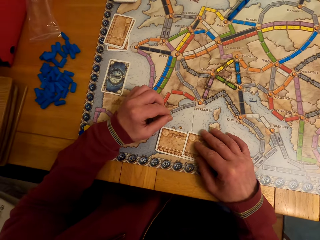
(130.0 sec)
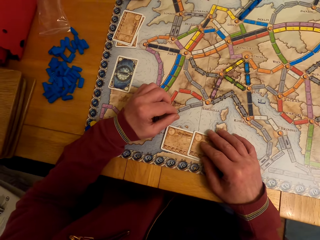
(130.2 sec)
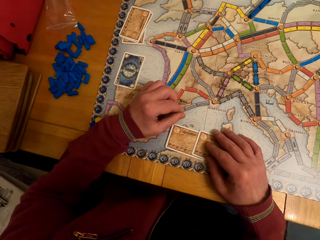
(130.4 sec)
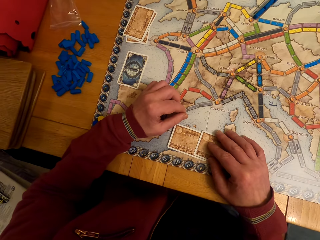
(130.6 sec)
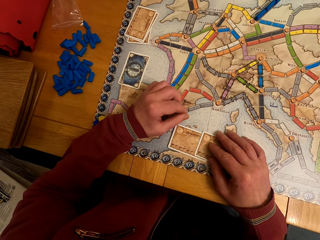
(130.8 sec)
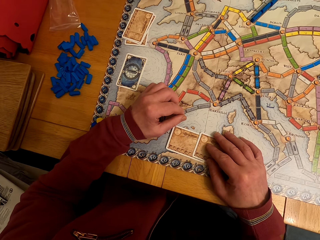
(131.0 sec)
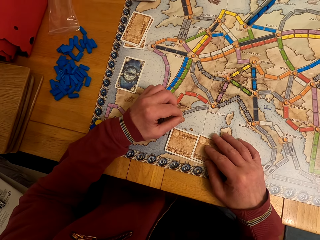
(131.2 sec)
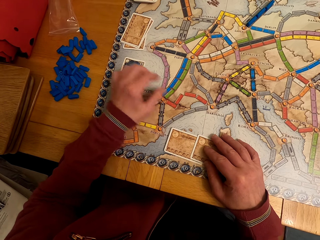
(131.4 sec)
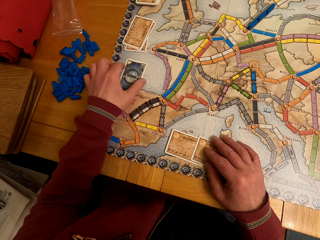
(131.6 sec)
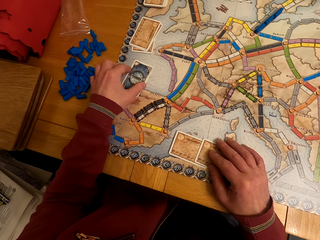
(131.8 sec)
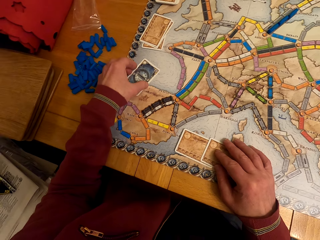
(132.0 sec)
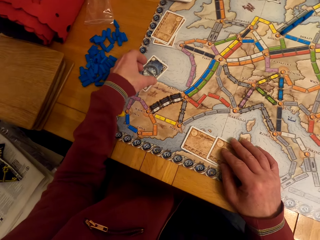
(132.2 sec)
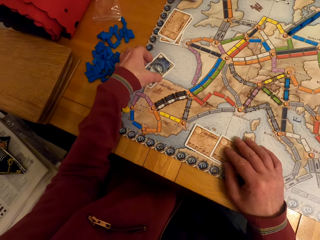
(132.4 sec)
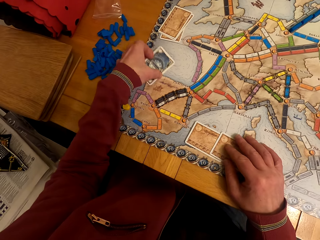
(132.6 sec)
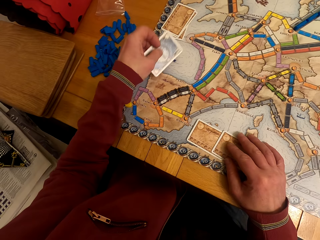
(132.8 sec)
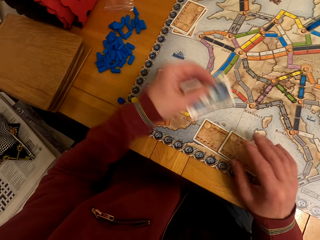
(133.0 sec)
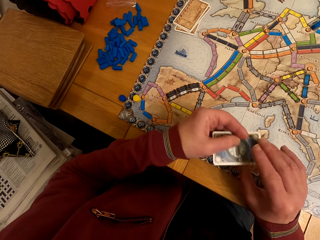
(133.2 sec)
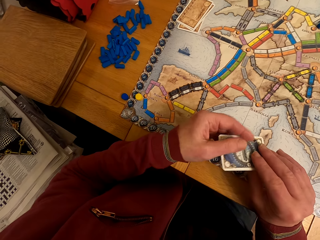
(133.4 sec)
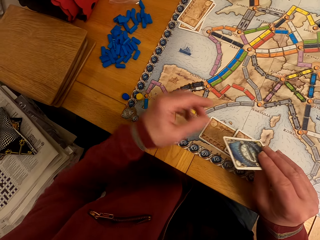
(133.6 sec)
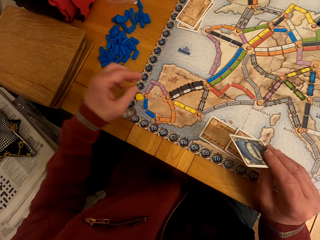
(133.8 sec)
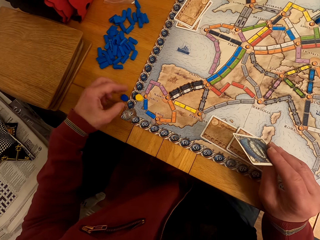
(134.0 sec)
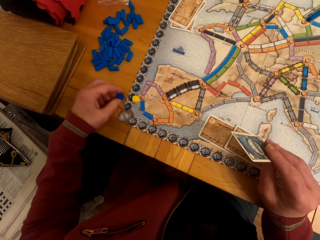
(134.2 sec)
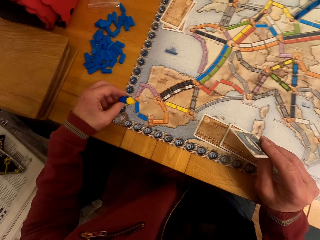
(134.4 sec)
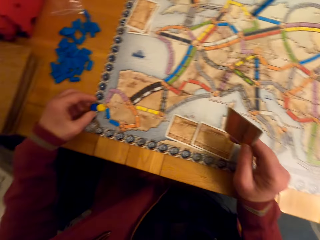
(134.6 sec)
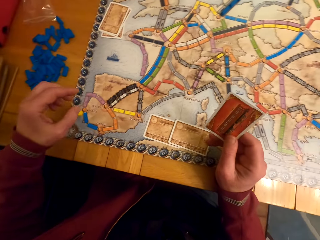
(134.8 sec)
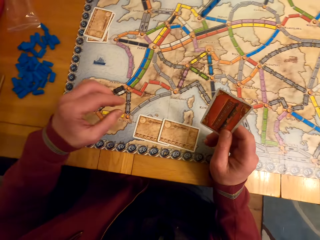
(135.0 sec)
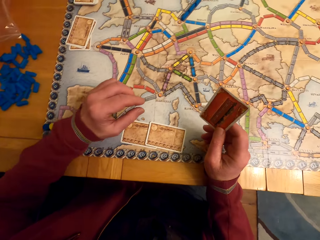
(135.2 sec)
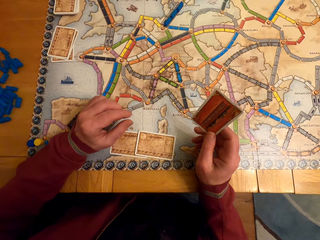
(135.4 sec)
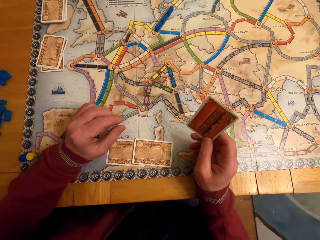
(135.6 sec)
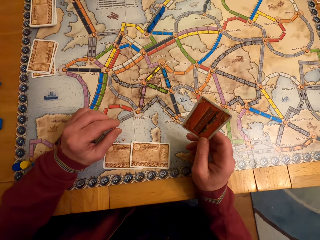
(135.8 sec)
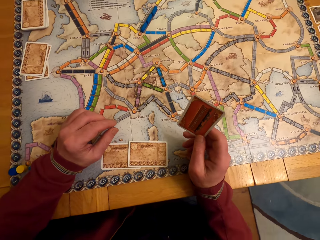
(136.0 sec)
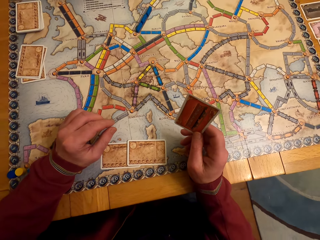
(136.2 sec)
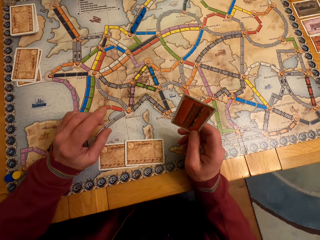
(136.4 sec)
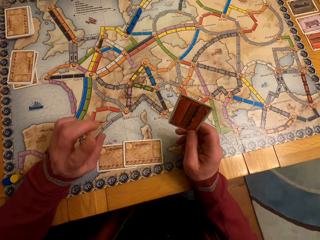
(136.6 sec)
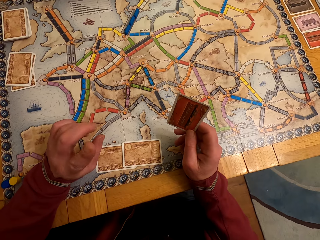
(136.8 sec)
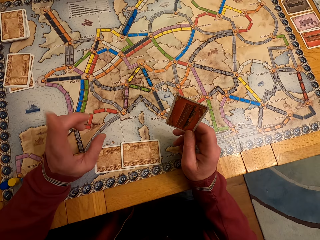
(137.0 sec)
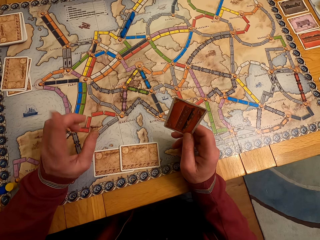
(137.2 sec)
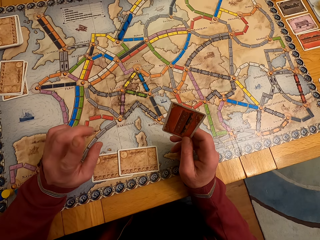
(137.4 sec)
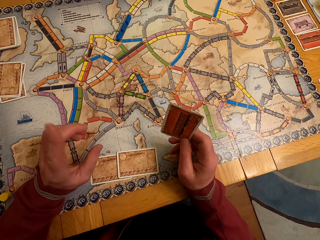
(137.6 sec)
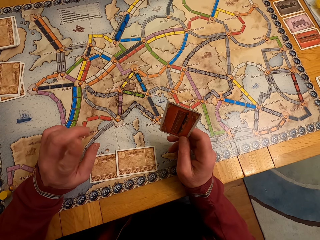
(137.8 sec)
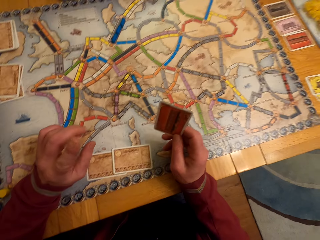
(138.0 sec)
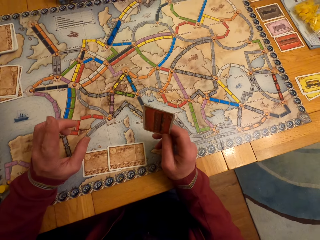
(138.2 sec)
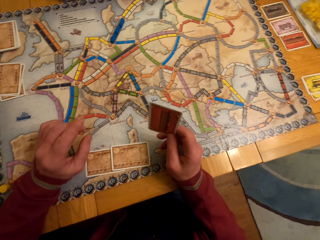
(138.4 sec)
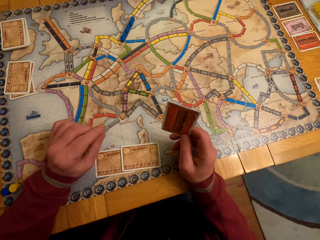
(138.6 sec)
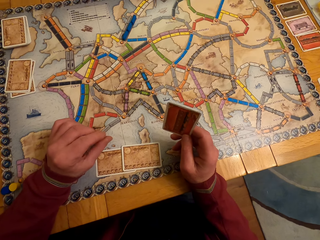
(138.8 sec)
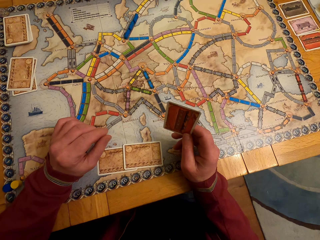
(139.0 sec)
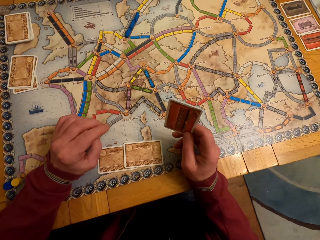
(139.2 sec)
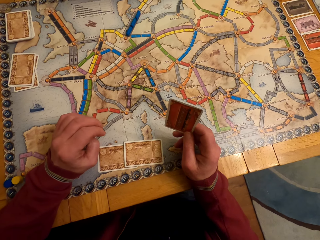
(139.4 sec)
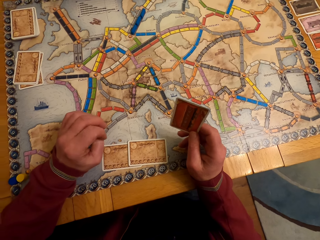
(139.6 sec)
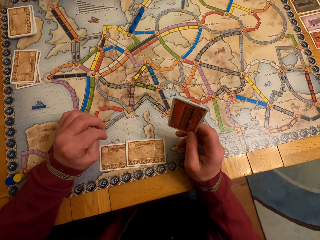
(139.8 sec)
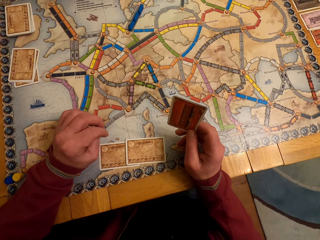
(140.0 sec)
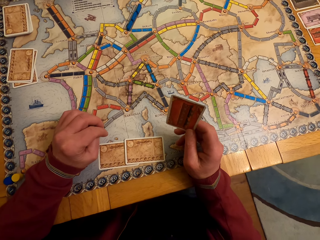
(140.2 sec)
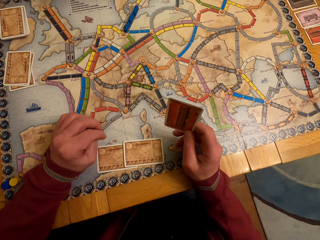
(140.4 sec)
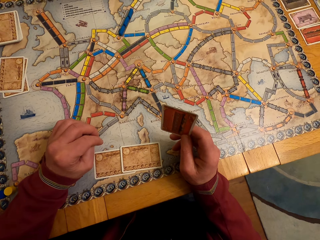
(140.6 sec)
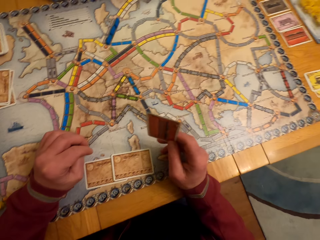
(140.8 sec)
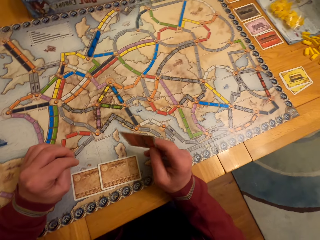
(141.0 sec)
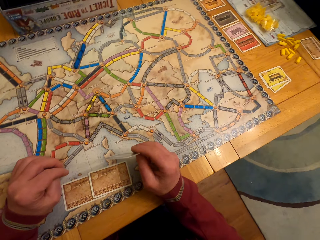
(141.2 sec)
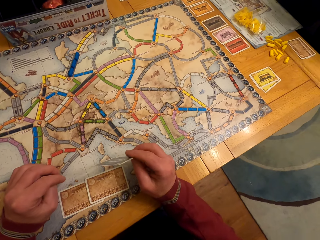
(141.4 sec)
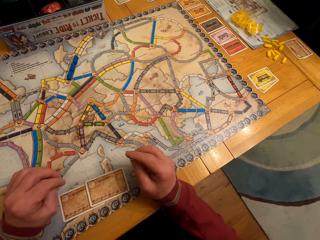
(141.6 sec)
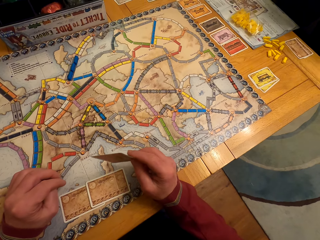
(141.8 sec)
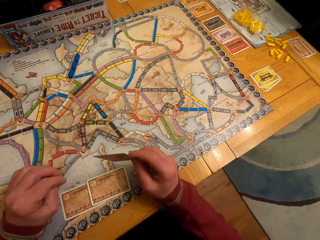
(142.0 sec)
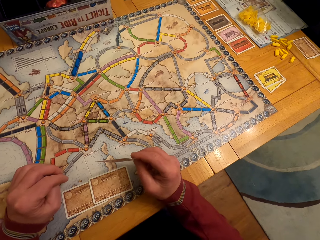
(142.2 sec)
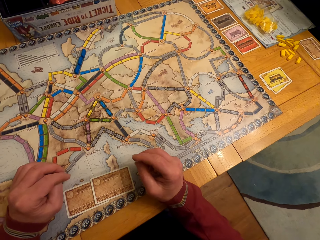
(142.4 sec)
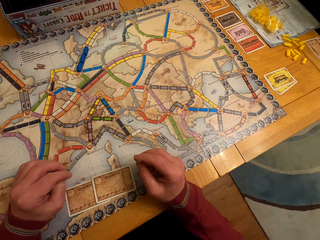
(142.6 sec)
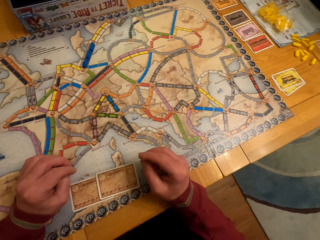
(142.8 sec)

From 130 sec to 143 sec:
The camera wearer picks a board game card with his left hand. A man picks the card and passes the card to the right hand. The man moves the model piece, moves the hand, points with the finger and looks at the cards.

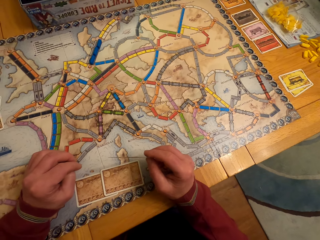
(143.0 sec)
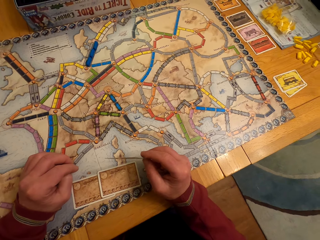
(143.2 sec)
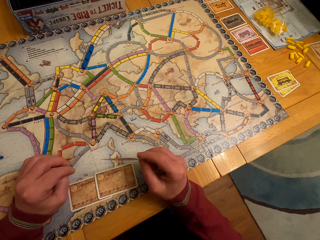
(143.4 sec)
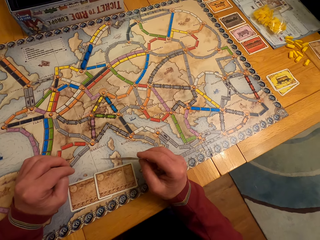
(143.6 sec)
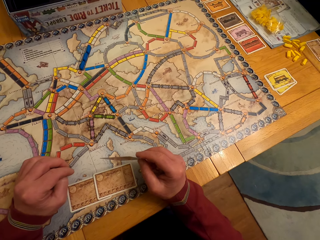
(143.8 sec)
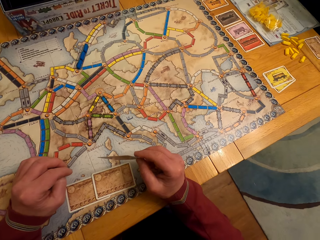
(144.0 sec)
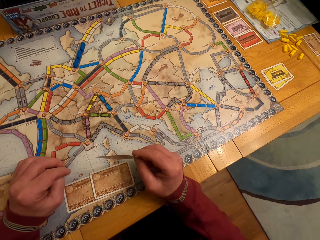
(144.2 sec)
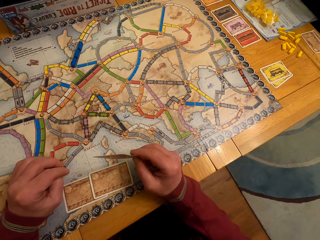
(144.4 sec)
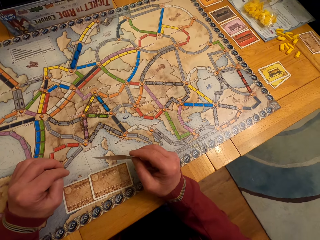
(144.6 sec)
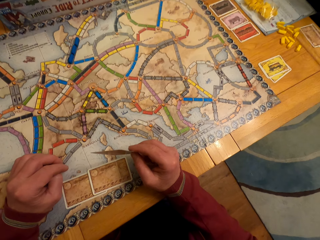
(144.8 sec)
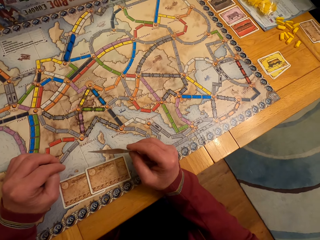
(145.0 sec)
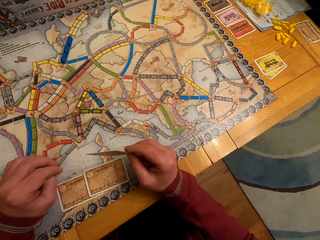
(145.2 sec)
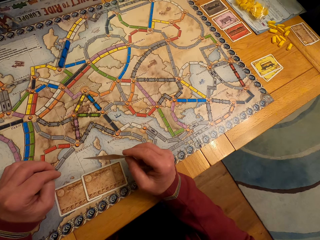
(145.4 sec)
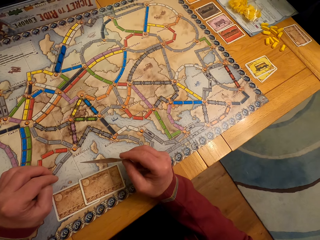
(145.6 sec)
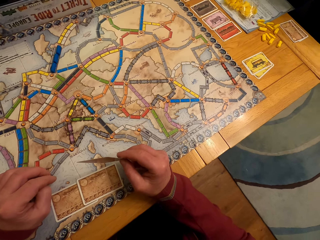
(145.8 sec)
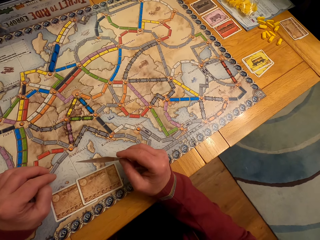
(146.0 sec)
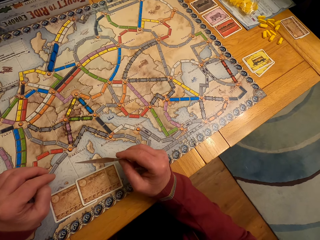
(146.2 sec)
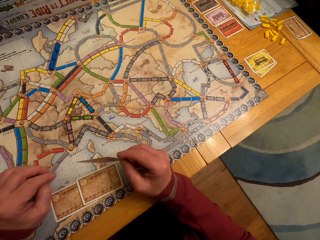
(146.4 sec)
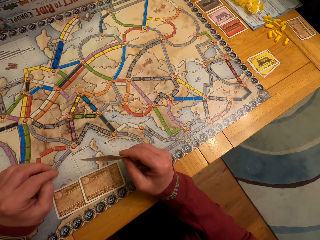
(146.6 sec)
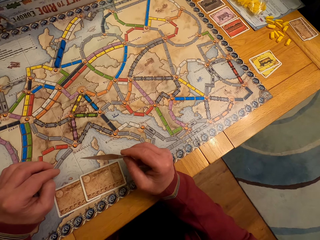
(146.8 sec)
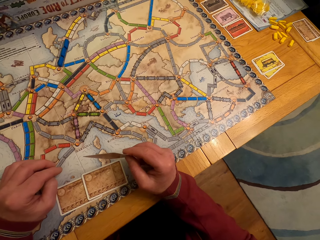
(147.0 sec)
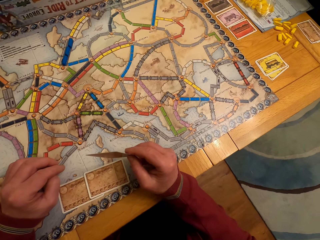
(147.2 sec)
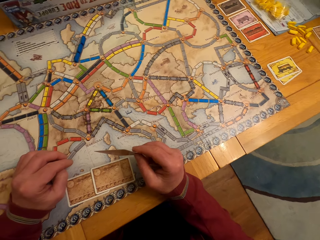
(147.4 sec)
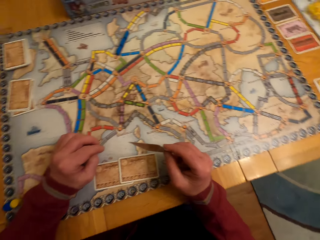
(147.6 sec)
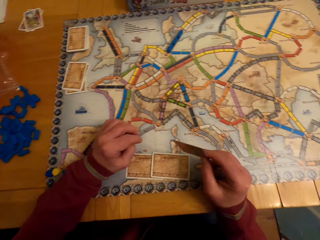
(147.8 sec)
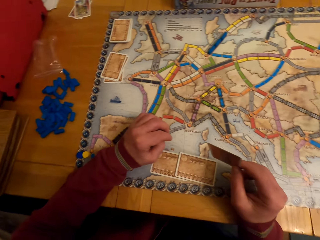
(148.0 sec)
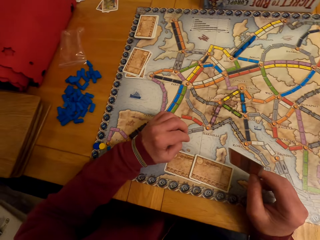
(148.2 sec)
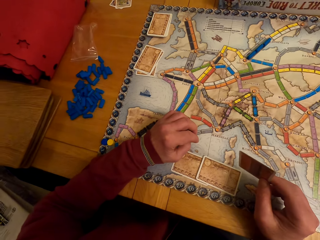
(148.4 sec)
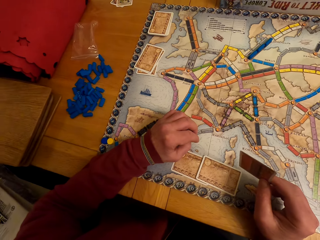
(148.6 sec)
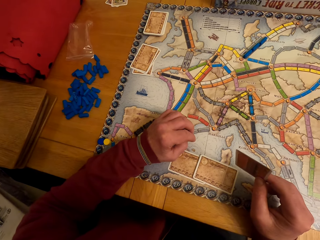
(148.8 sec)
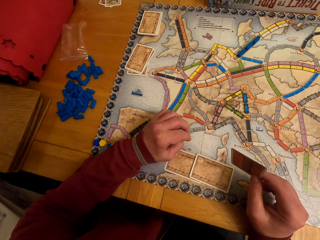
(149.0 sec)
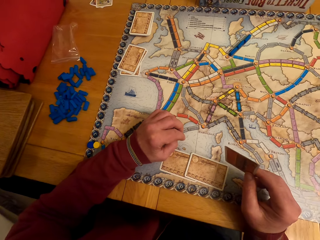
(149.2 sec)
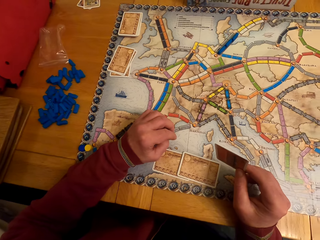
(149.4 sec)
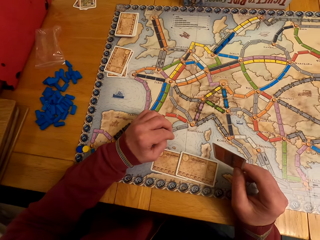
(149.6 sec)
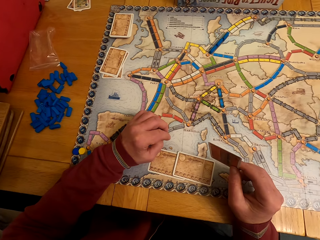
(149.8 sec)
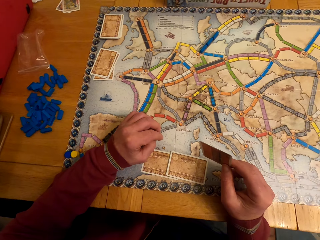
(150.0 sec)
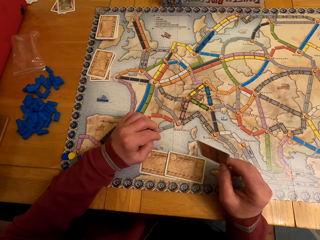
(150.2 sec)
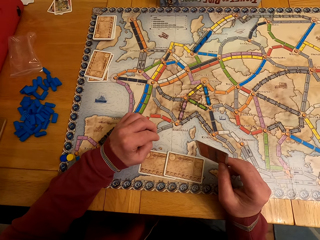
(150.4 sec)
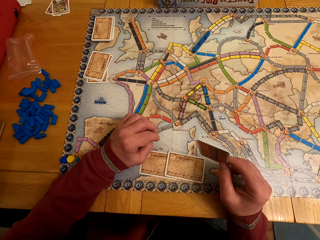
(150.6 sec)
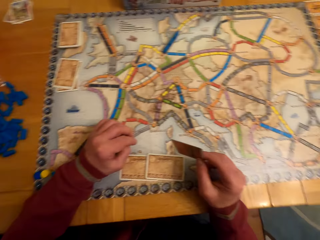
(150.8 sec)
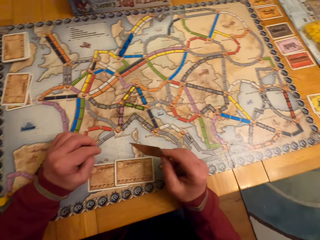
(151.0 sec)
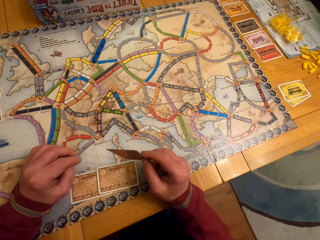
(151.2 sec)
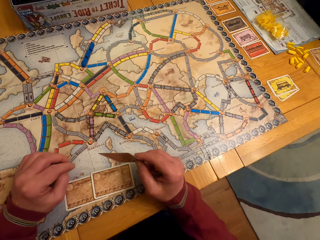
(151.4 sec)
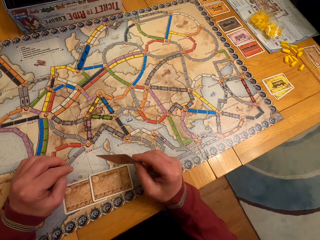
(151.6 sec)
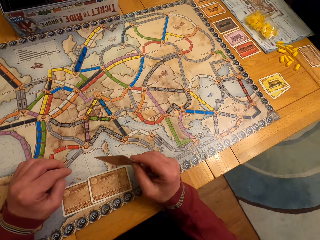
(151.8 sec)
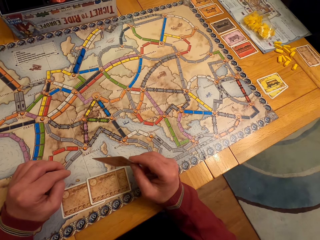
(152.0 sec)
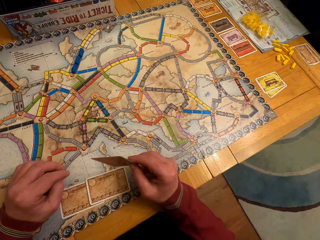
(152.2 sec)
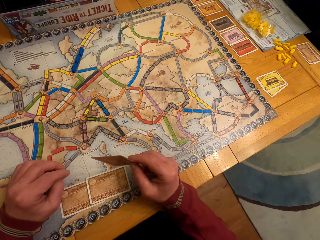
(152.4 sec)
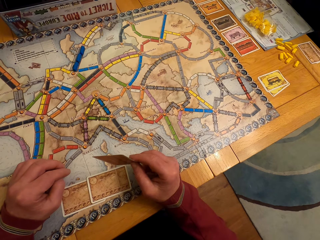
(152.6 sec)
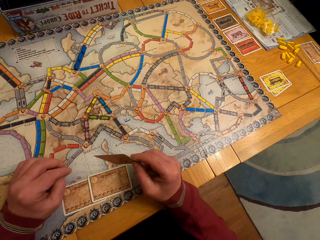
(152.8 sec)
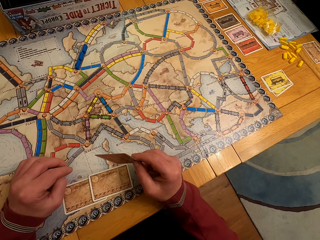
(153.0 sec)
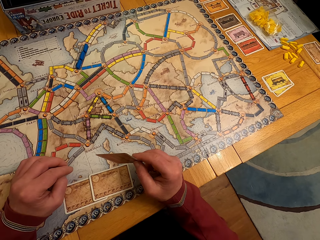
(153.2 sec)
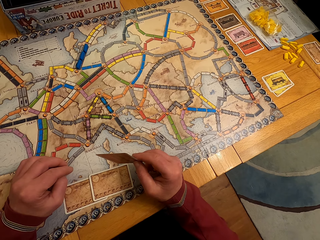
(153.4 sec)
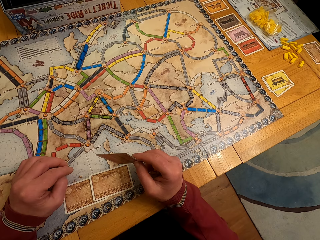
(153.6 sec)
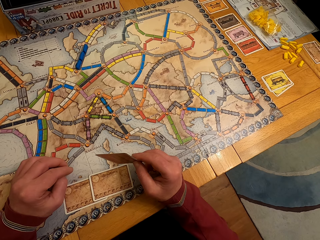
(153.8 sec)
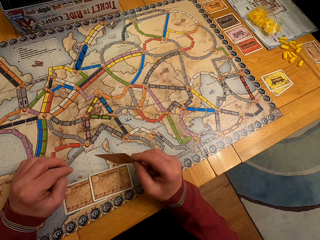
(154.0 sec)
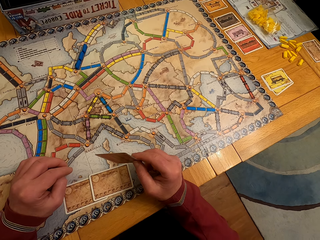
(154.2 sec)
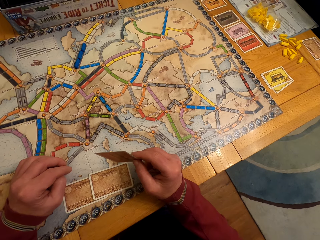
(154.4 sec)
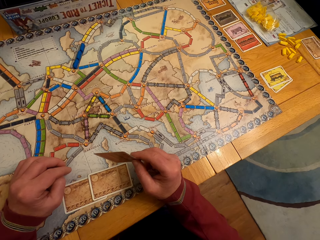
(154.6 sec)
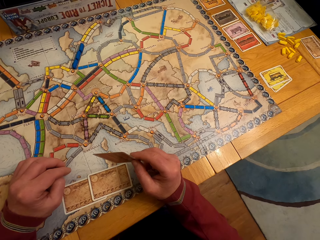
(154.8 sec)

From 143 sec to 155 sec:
A lady looks around. The camera wearer holds a board game card on his right hand.
